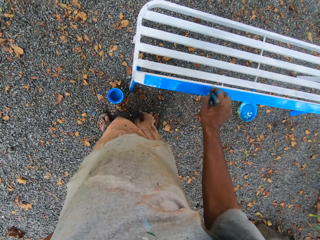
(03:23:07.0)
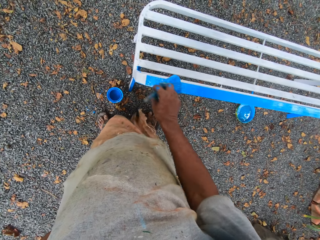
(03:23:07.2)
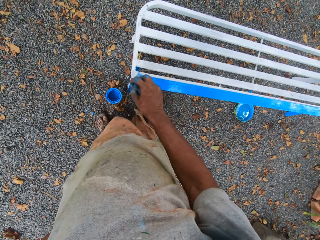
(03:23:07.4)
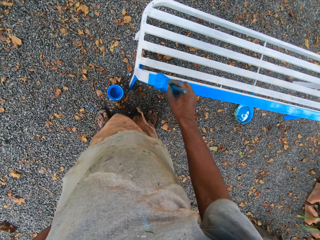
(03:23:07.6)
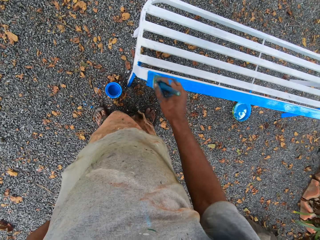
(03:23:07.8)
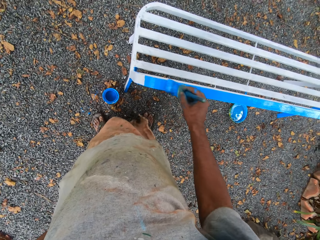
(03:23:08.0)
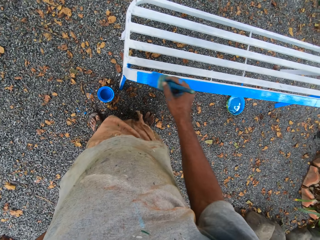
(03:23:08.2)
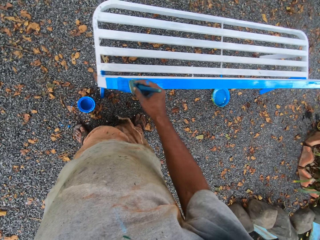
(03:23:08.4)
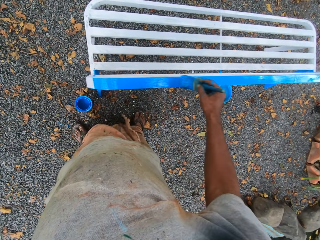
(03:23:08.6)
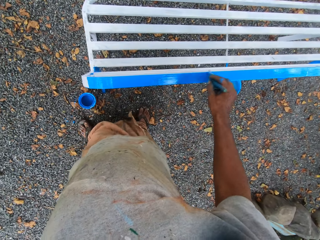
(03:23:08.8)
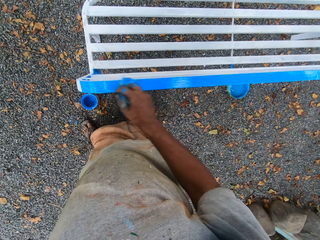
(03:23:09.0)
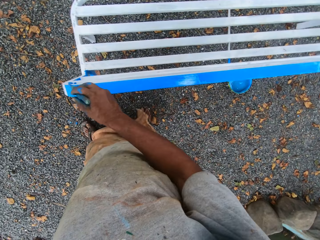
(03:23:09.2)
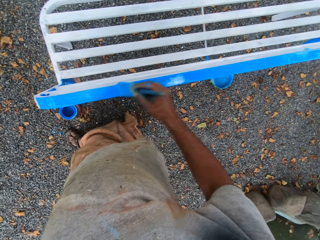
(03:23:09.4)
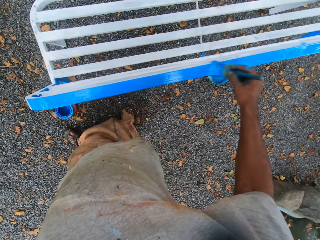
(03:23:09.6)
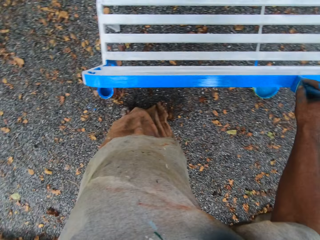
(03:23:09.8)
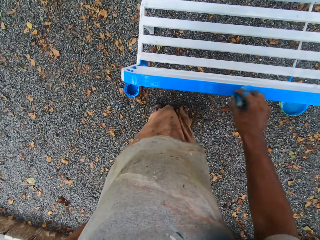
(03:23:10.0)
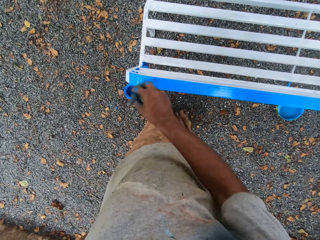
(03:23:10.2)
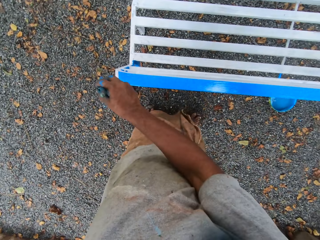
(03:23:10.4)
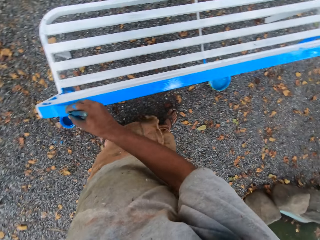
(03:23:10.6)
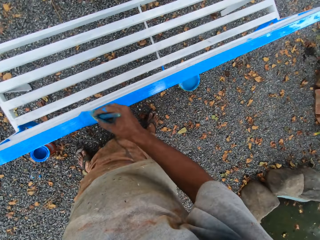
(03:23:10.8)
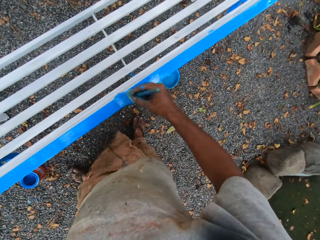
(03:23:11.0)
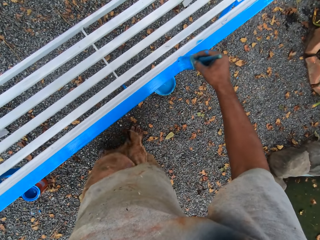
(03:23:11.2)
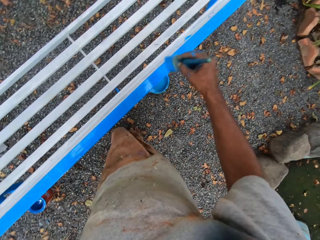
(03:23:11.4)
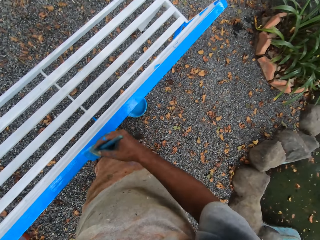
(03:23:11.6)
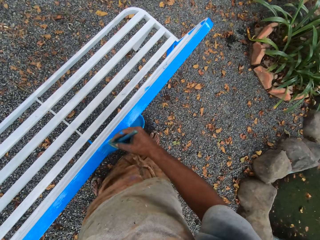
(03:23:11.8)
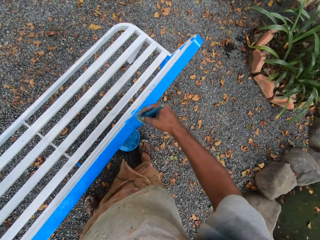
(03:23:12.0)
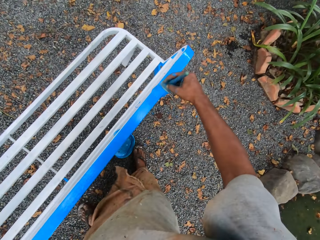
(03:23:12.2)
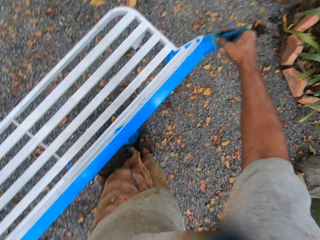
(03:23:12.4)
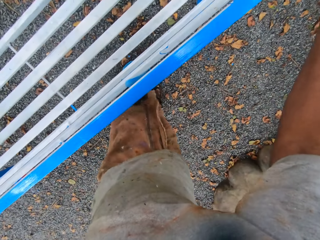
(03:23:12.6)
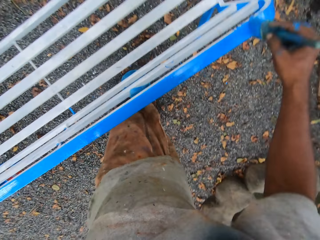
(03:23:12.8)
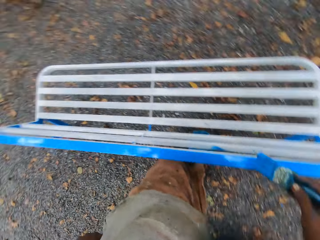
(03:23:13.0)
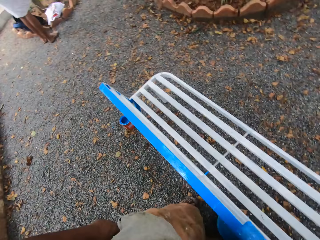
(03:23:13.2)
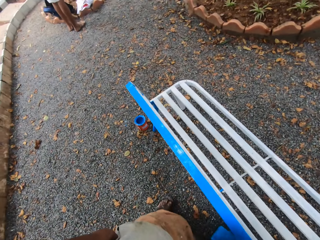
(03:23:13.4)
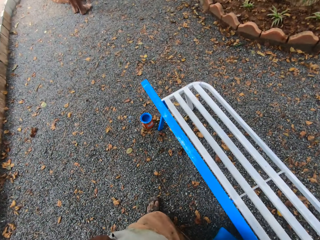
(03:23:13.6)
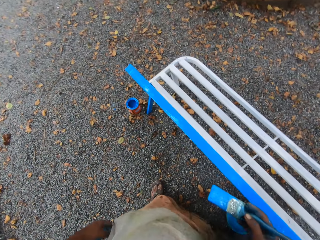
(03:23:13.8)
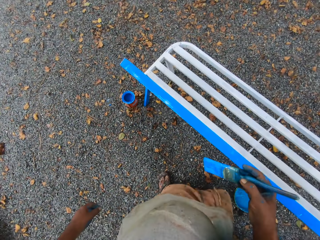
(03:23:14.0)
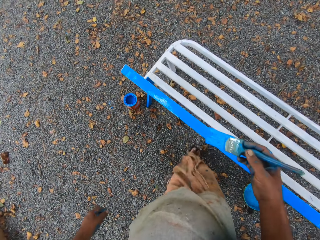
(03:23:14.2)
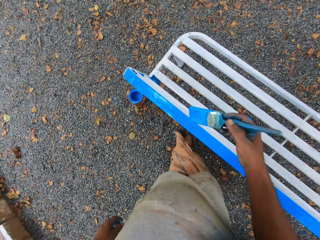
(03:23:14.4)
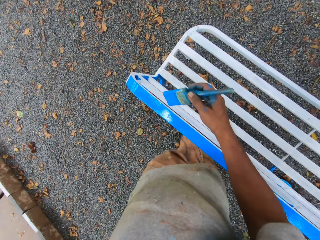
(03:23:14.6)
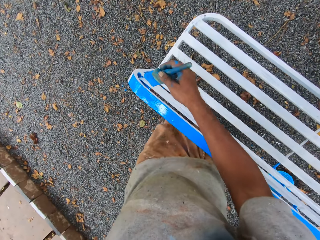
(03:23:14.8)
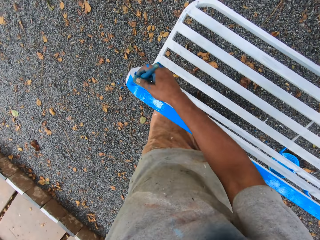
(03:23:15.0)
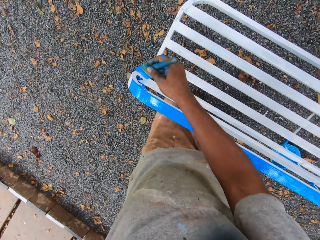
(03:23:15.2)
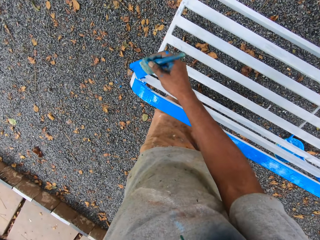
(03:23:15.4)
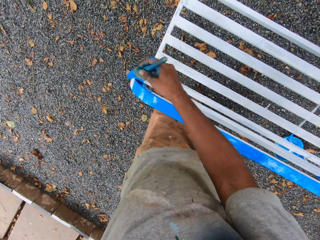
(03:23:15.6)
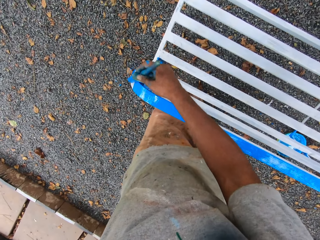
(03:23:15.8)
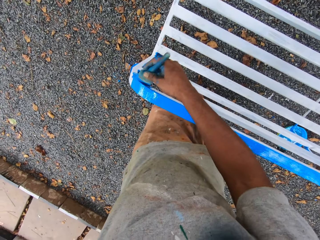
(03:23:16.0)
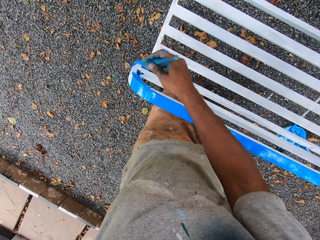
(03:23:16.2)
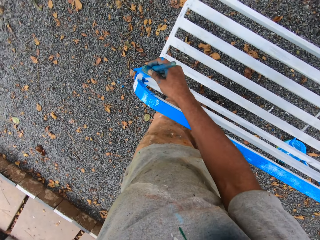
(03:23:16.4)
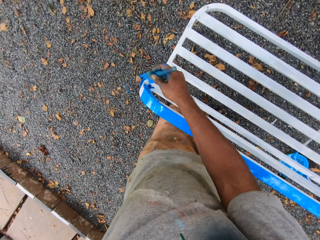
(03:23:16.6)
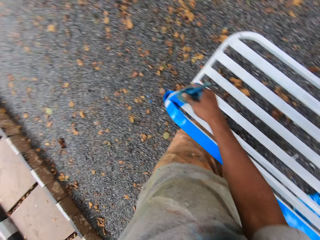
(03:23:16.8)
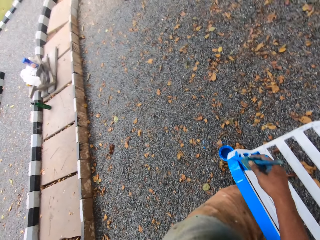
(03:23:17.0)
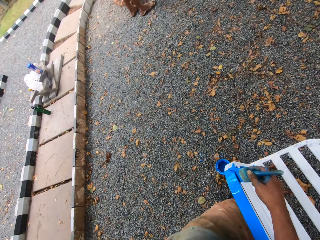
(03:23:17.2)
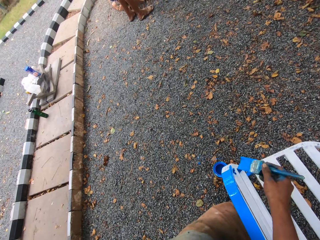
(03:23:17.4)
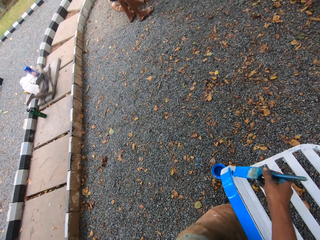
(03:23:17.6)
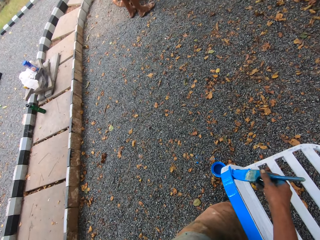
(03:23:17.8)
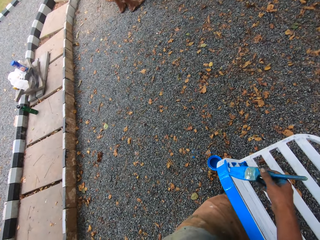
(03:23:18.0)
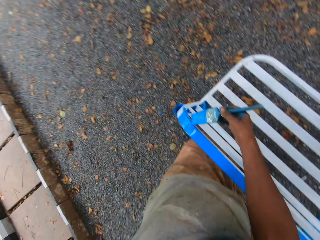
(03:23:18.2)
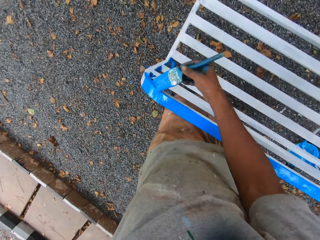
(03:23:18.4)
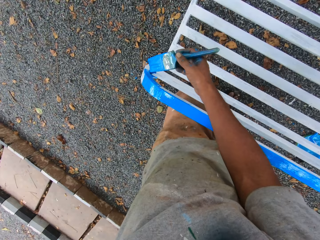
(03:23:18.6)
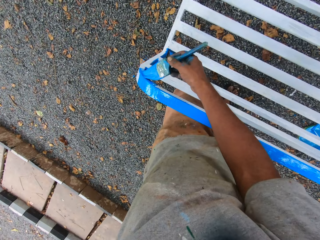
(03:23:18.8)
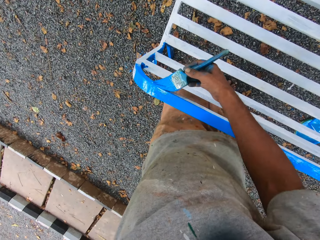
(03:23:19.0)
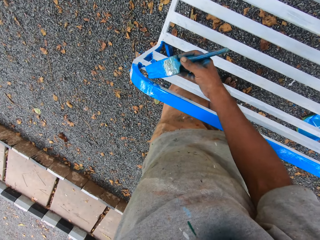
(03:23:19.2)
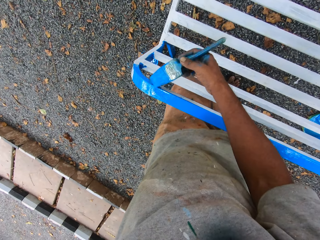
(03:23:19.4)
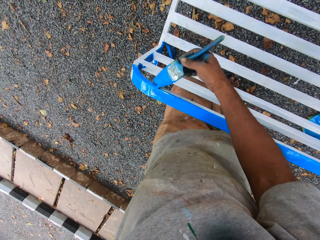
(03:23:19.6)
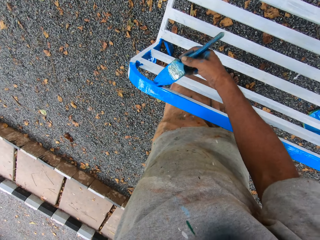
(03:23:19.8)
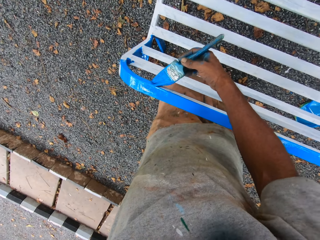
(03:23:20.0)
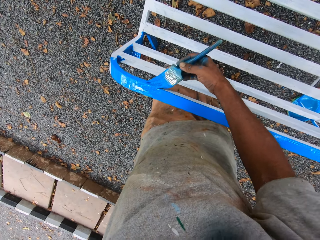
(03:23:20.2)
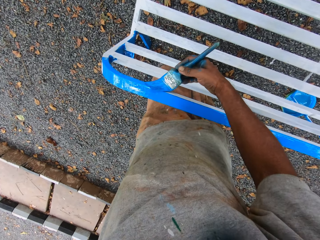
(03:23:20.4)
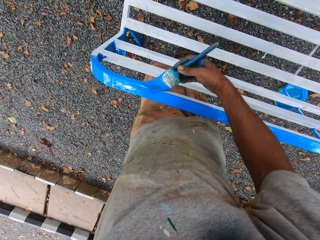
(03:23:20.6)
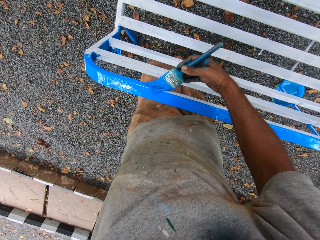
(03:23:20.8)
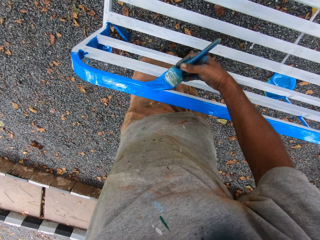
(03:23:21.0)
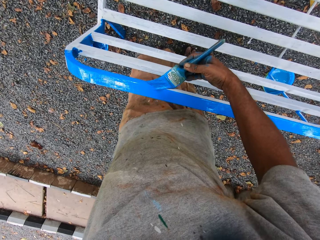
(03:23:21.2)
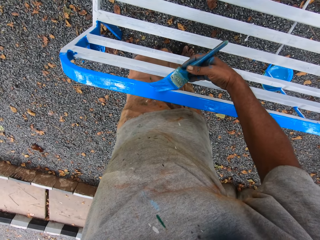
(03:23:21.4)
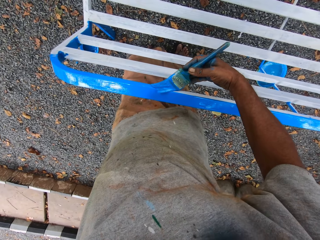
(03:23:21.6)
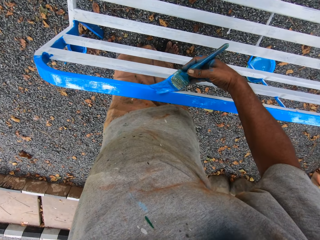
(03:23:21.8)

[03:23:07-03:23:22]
A person stands near a paper. The camera wearer paints the metal bench. The person stands near the paper.

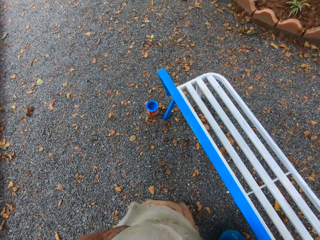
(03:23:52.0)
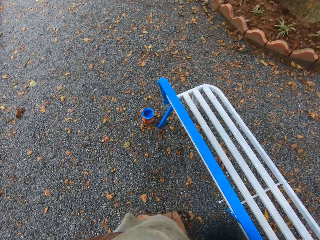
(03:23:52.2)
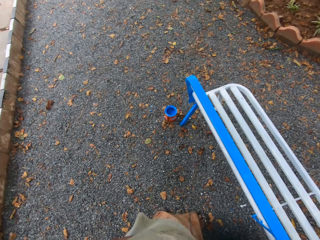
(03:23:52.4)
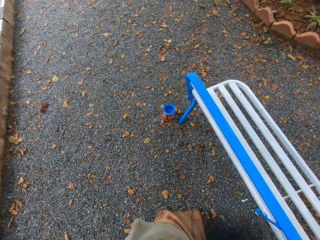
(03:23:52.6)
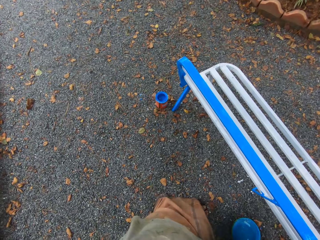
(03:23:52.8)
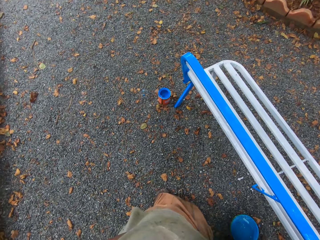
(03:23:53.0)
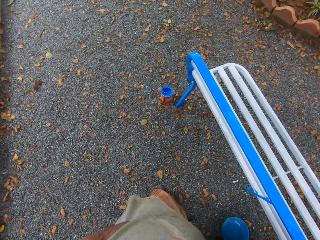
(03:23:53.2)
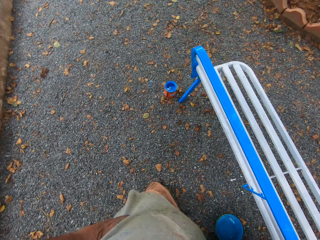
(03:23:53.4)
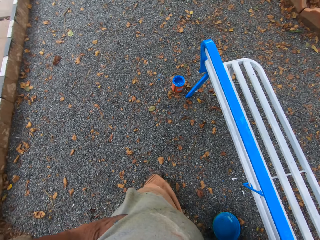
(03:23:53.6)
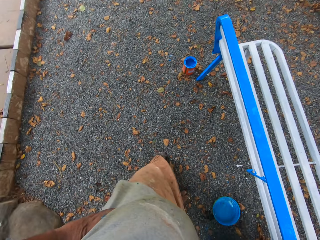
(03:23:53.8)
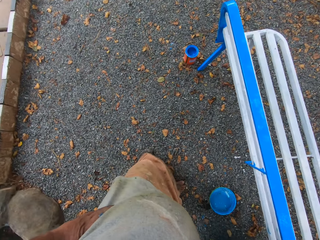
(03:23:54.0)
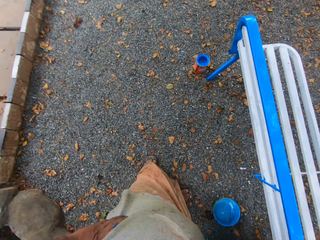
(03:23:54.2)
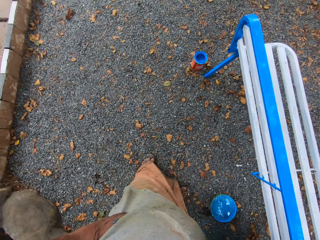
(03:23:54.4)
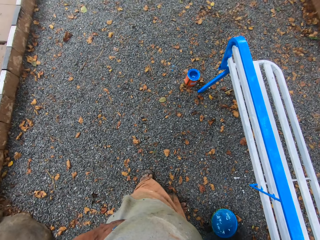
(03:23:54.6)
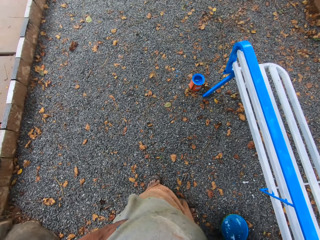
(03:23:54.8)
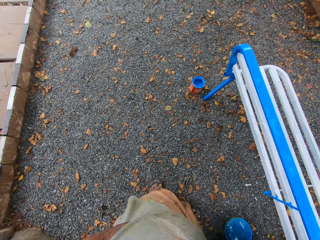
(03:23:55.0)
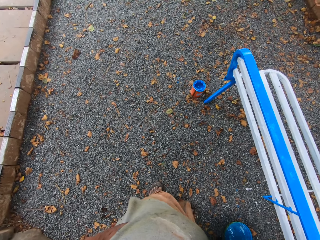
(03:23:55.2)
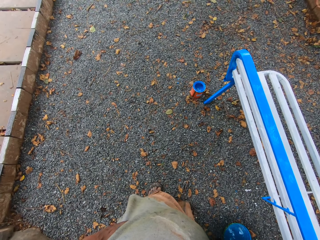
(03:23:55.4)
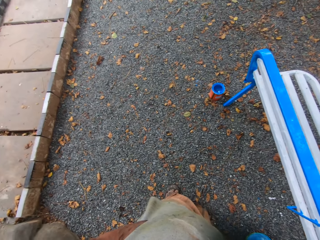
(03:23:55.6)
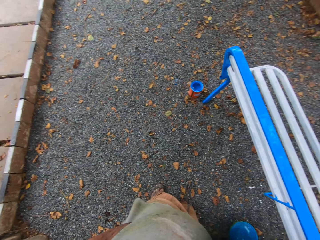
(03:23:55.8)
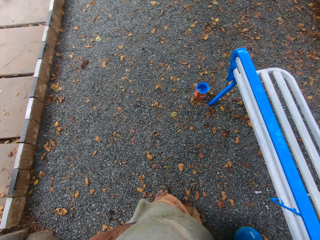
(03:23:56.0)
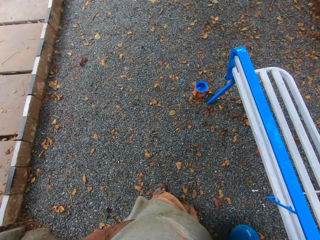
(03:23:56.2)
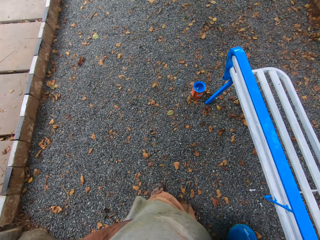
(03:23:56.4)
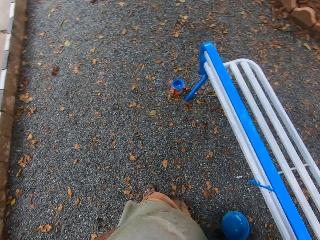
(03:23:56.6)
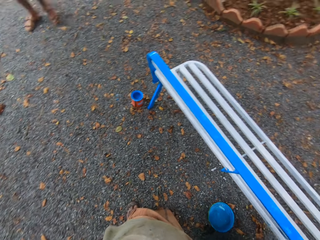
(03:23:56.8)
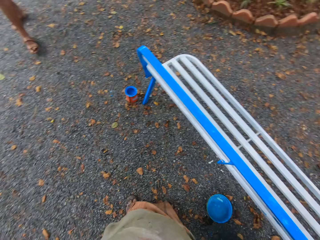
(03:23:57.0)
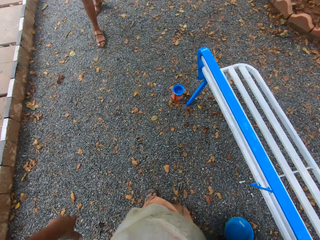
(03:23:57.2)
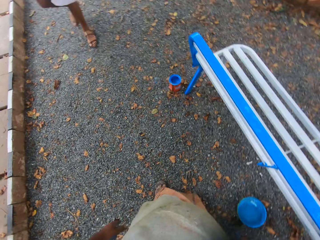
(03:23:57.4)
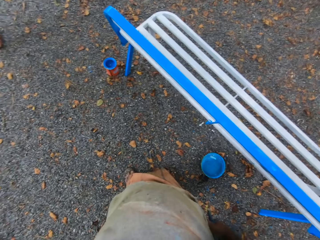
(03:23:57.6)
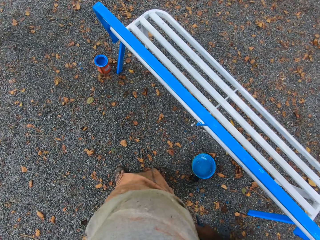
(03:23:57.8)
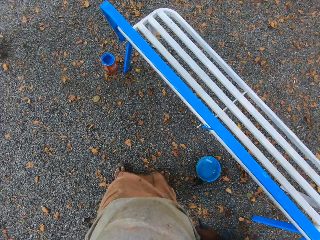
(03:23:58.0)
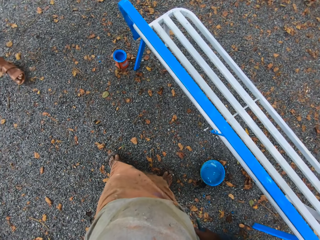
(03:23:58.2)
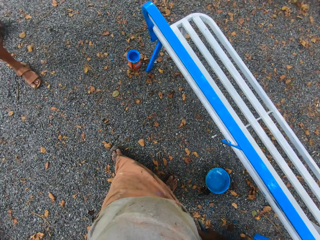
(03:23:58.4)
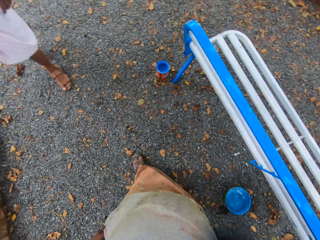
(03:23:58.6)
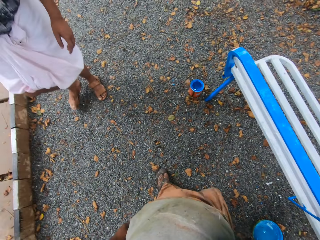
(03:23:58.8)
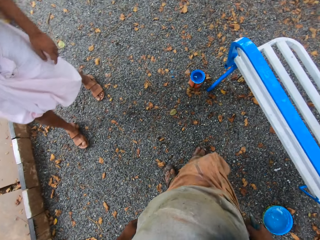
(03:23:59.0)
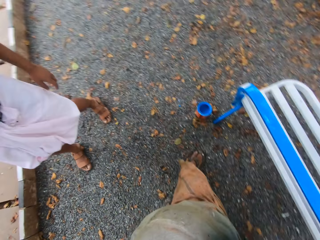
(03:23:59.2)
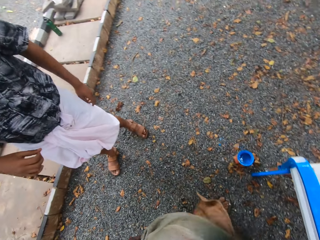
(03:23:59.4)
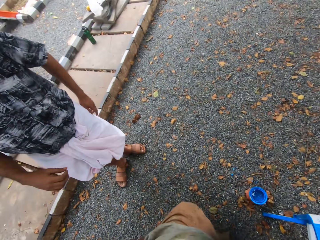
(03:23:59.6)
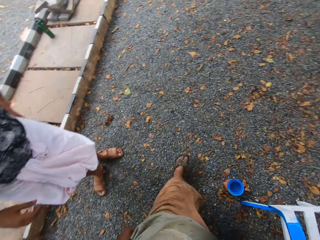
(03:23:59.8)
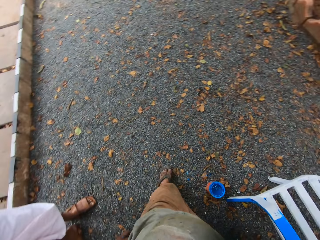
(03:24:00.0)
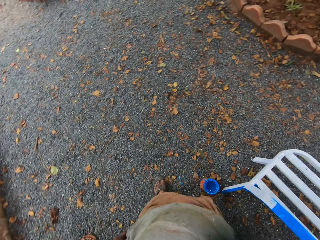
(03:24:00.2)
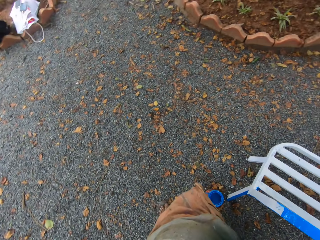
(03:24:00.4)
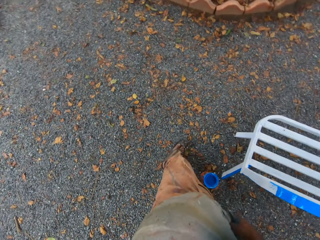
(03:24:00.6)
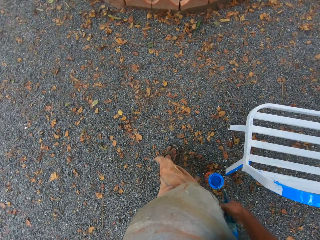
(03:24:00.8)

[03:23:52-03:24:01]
The camera wearer spits on the ground. A person walks towards the camera wearer. The camera wearer interacts with the person. They walk around the metal bench.
